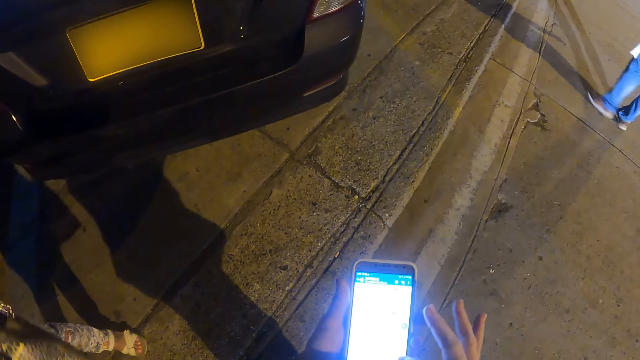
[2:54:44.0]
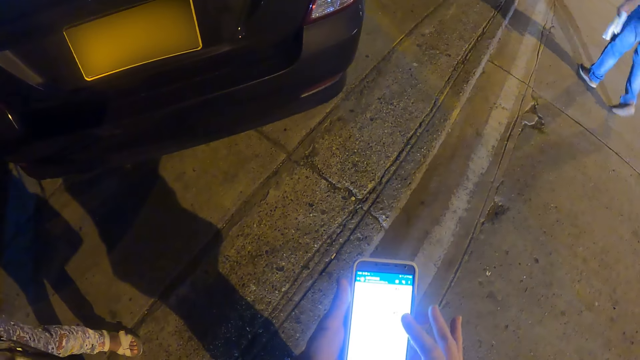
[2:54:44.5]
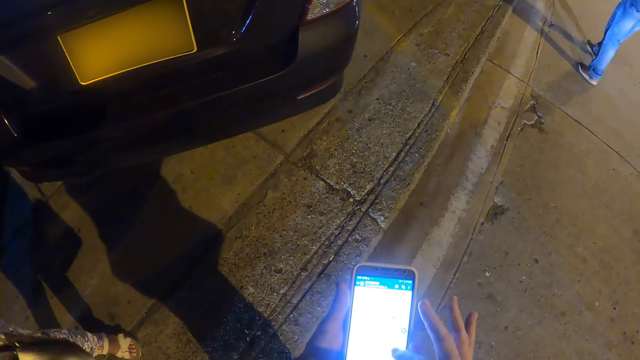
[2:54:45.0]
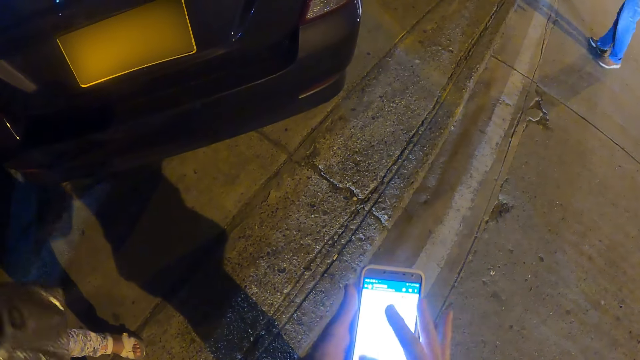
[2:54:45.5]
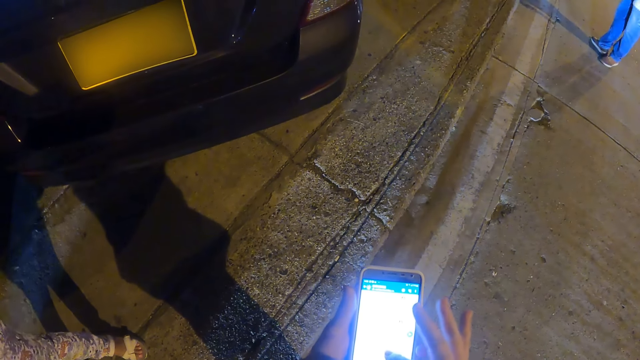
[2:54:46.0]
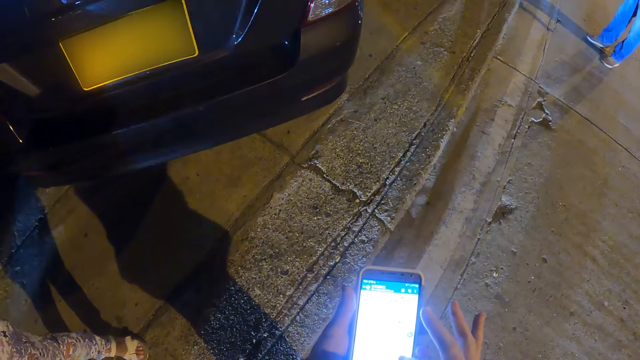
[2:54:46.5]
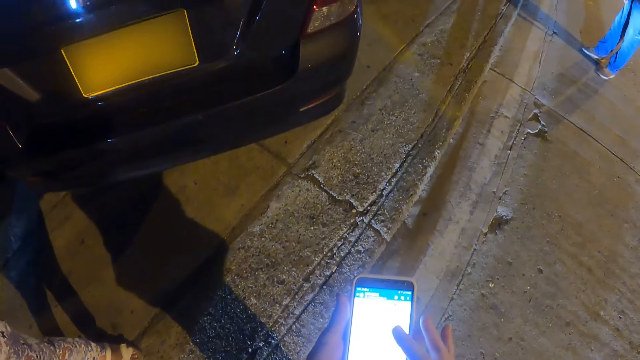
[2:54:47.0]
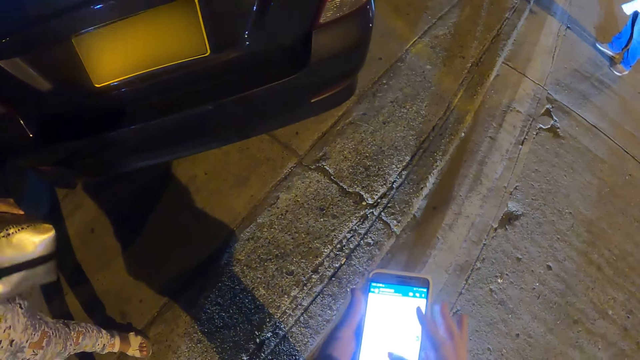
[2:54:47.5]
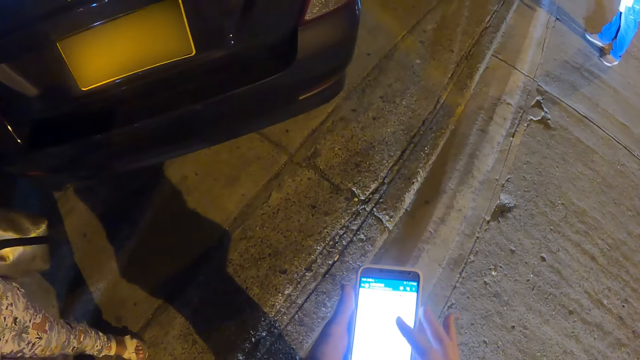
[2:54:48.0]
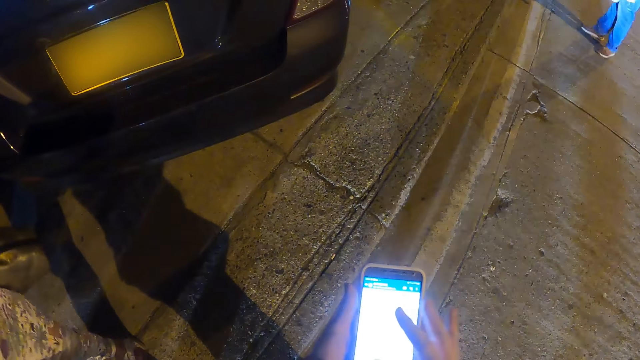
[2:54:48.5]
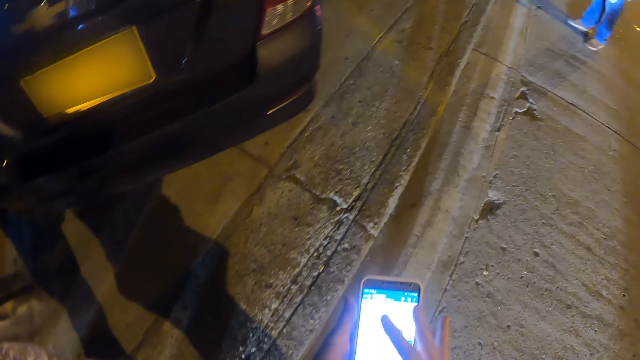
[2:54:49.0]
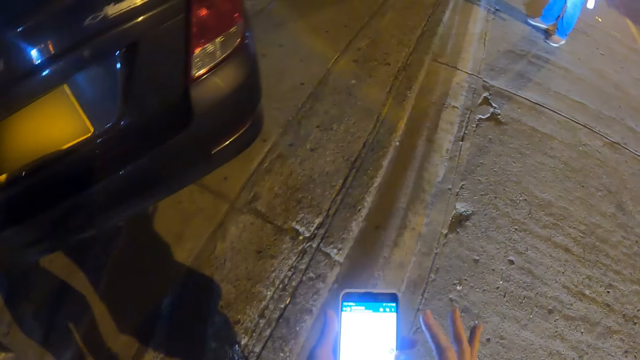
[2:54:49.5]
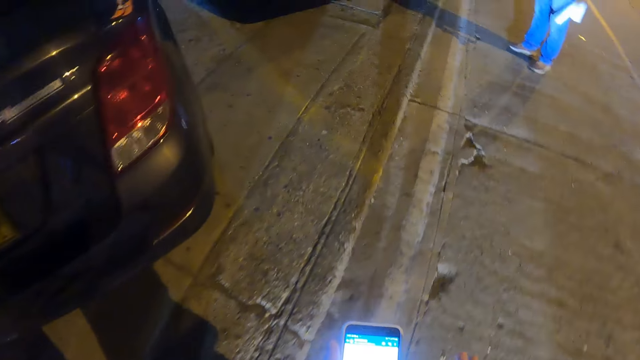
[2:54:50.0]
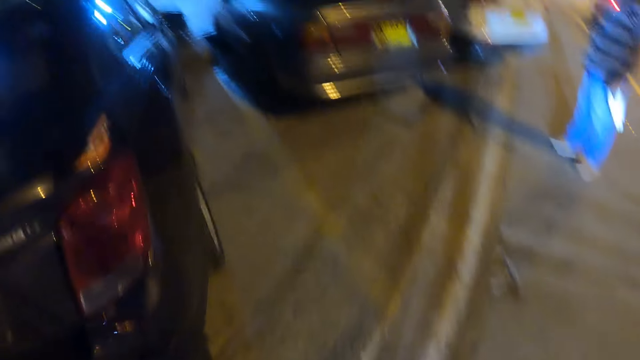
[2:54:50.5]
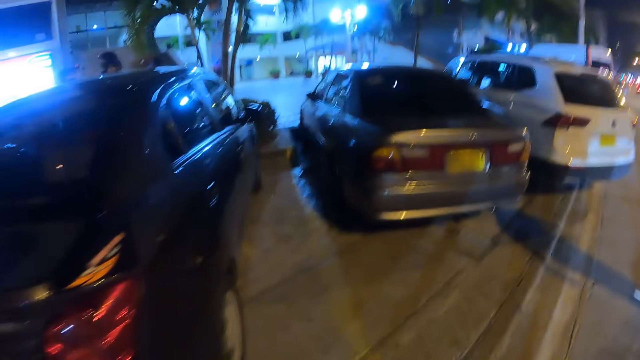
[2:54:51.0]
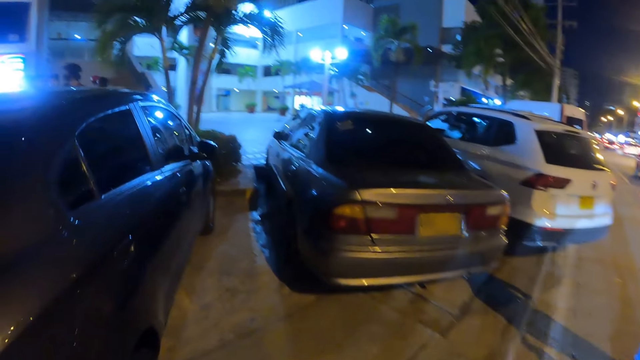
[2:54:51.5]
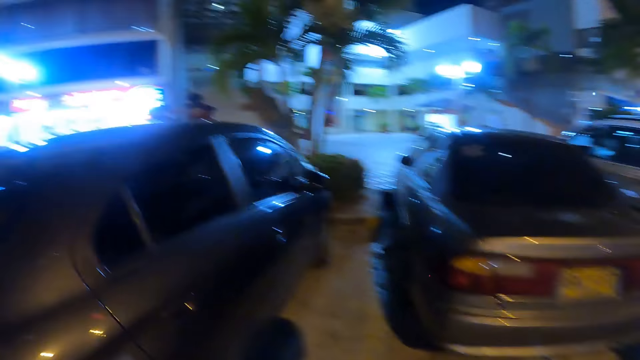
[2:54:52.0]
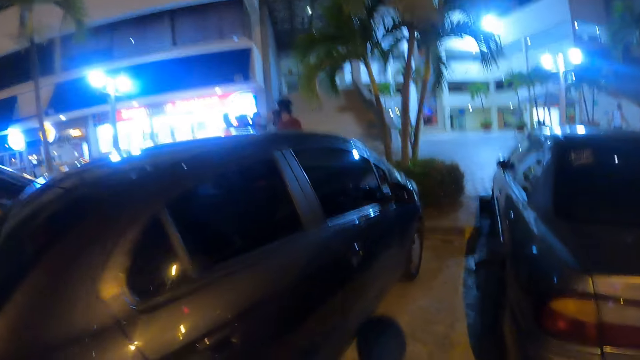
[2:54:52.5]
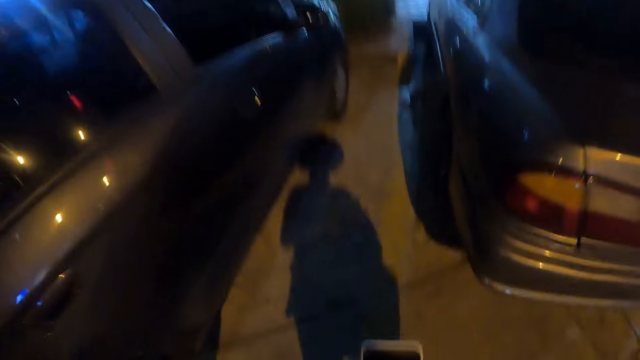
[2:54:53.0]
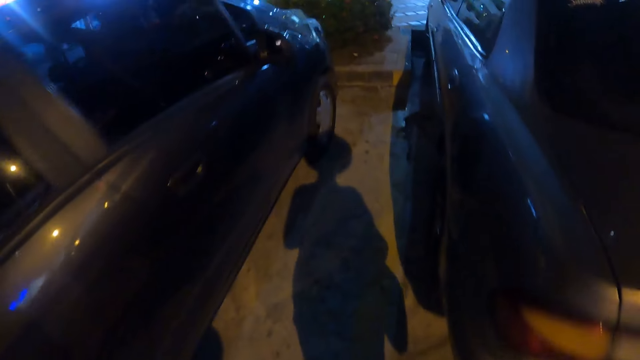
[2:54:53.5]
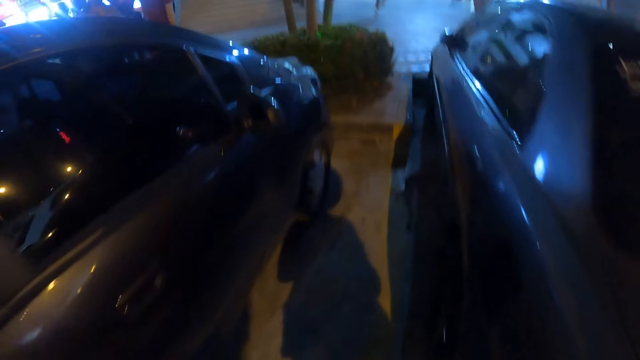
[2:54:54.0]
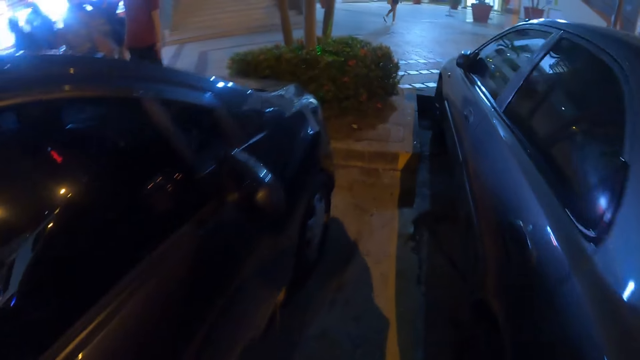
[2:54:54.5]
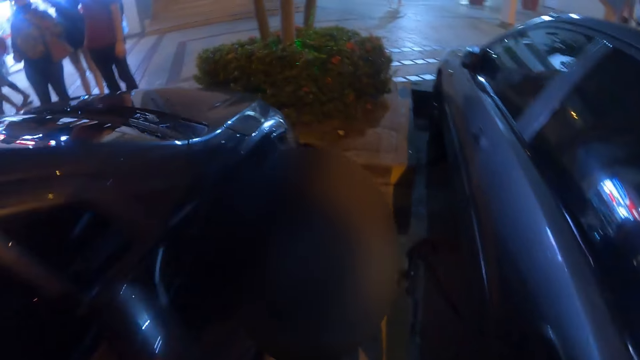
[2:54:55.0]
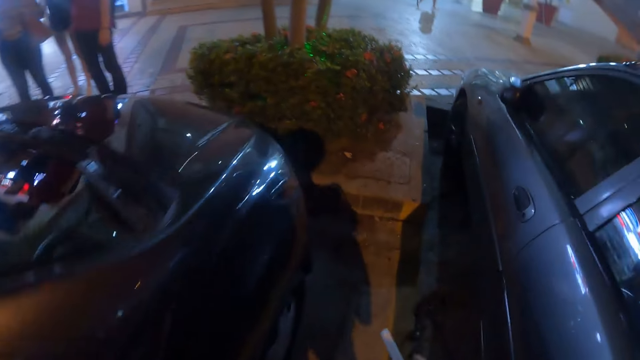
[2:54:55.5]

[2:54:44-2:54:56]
The camera wearer operates the phone. They operate the phone again. They walk on the road. They walk on the parking lot.

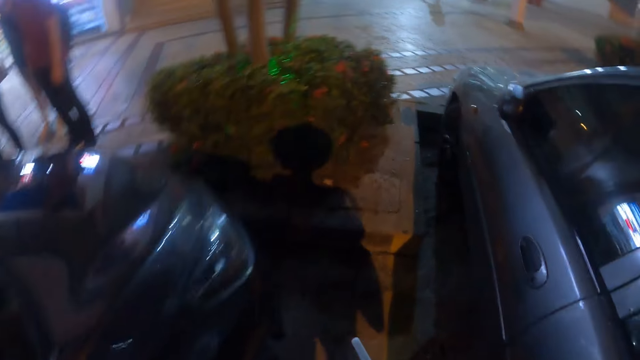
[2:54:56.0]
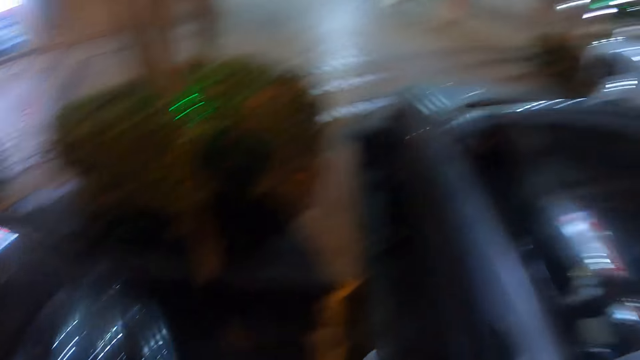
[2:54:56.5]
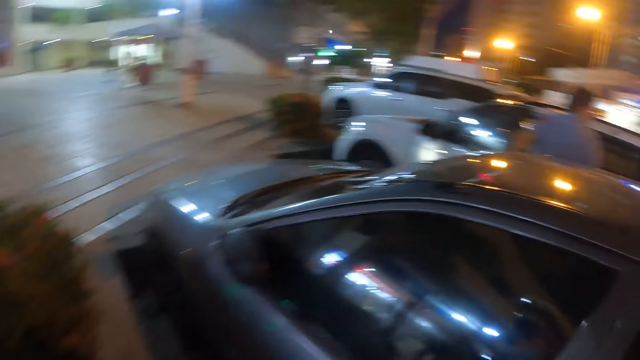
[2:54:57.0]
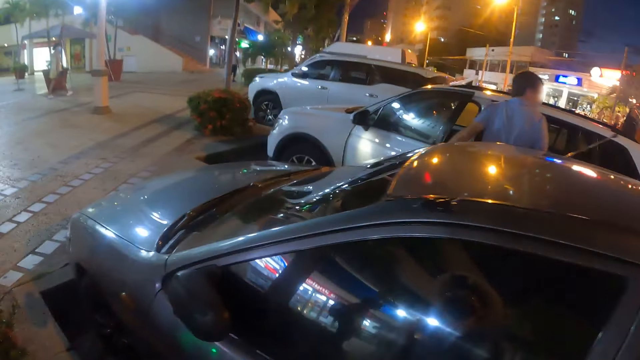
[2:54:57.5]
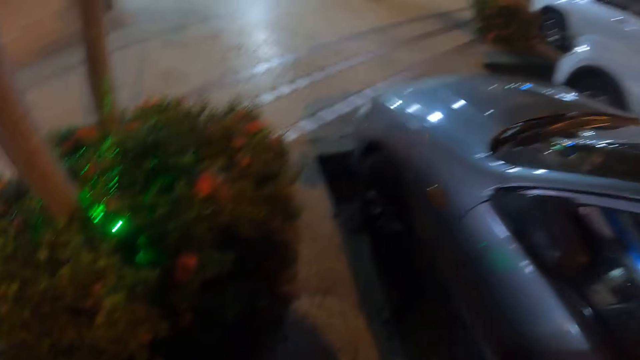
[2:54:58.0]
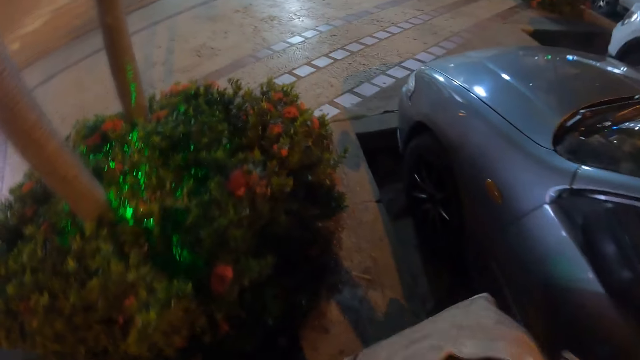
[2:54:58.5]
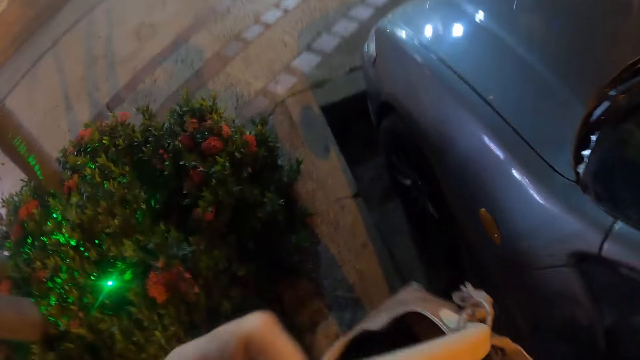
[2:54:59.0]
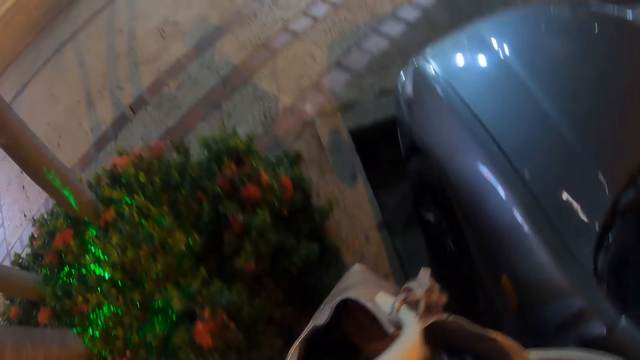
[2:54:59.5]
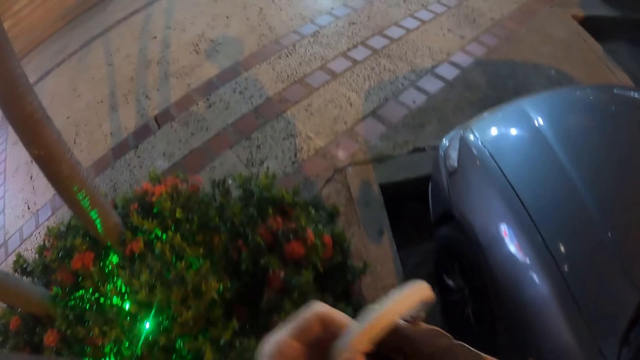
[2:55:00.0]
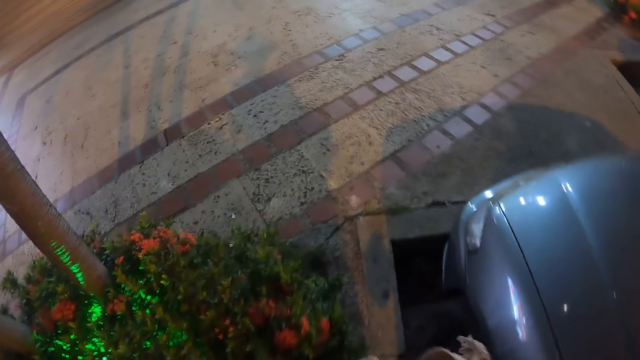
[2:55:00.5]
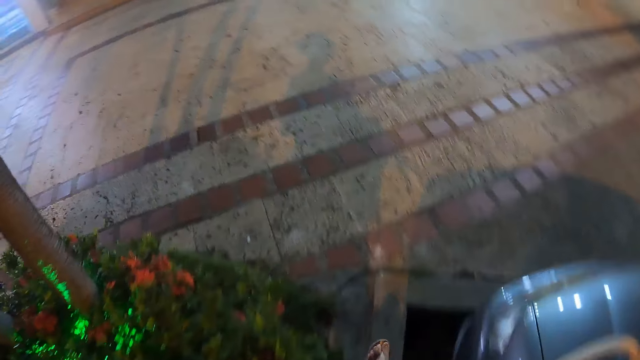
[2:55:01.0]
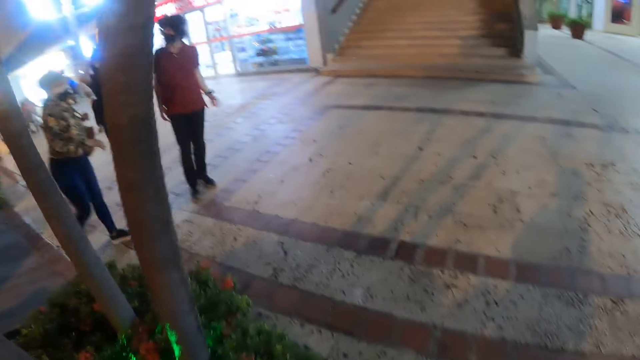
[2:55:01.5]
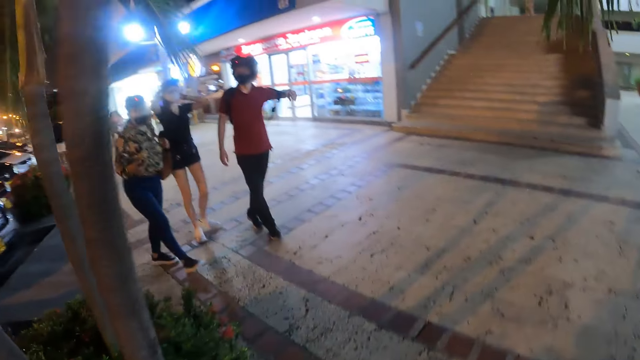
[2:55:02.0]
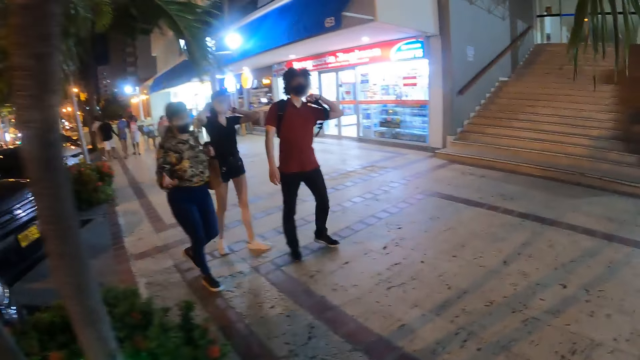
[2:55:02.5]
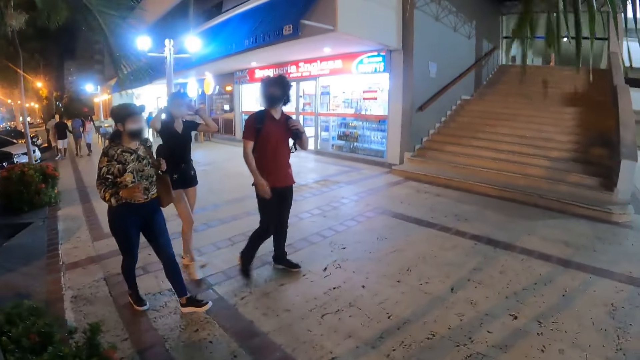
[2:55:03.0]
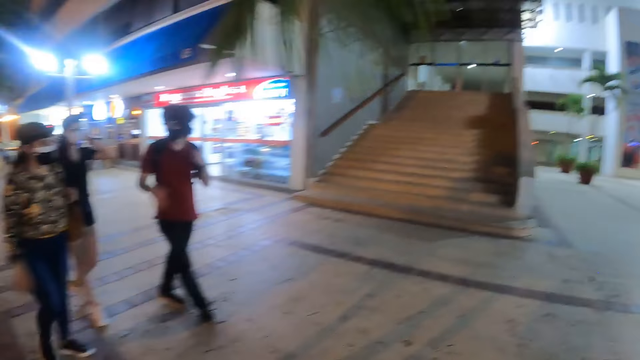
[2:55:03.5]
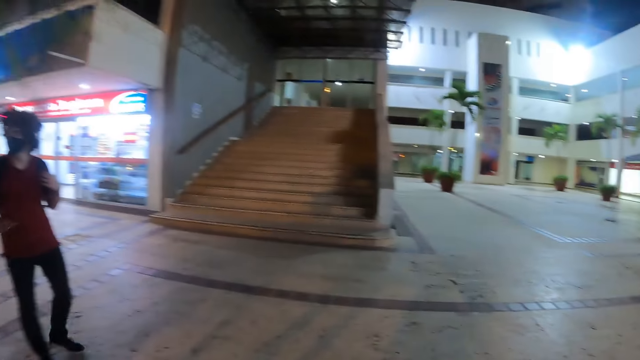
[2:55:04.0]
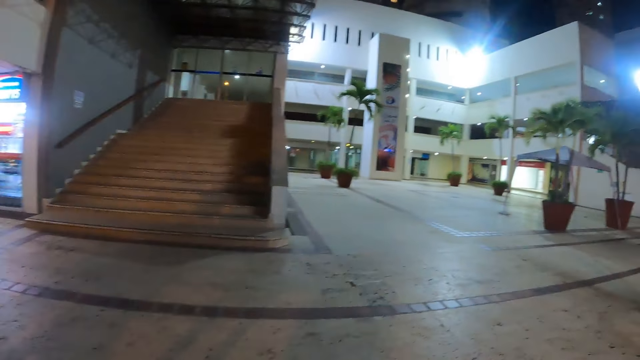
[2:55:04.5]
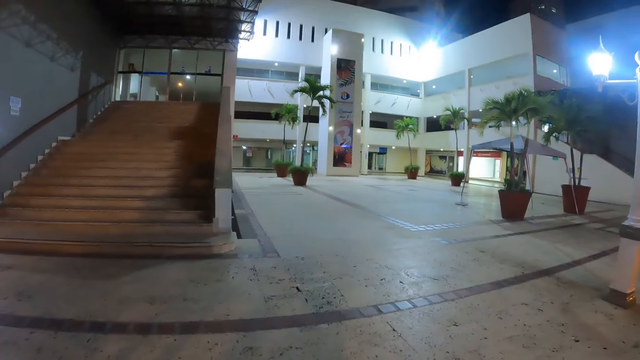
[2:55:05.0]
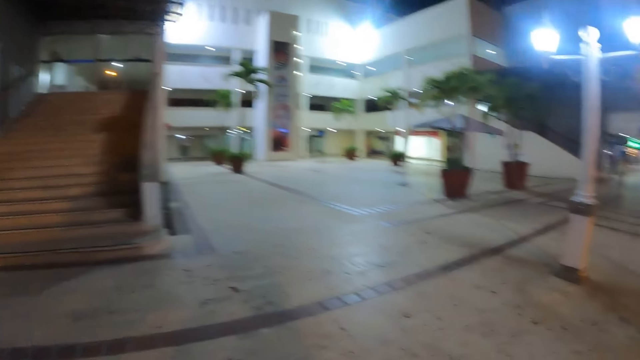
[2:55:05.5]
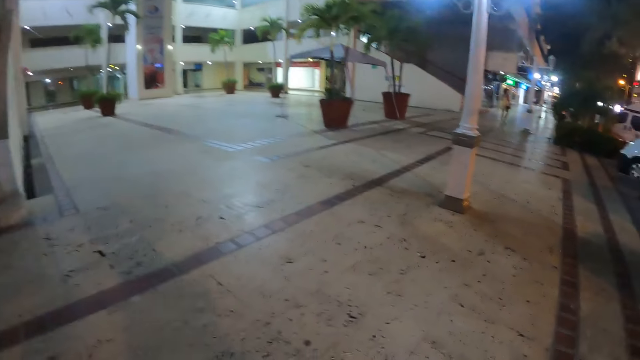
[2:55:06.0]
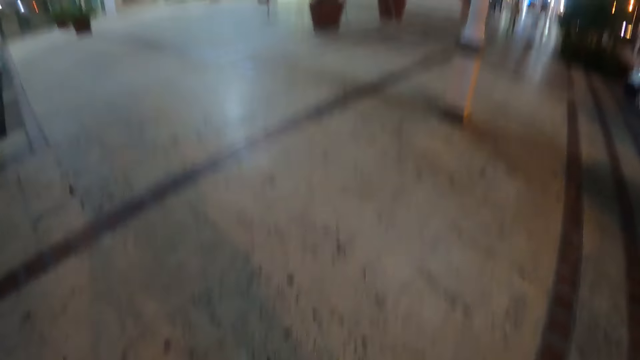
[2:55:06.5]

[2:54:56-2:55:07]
The camera wearer looks around. They hold a bag. They look around. They walk on the pavement and look around.
